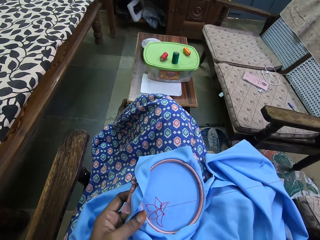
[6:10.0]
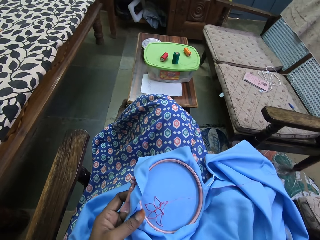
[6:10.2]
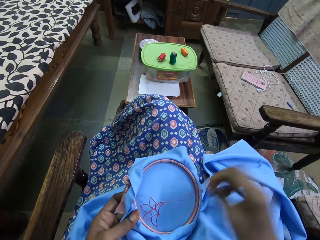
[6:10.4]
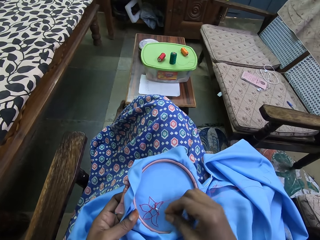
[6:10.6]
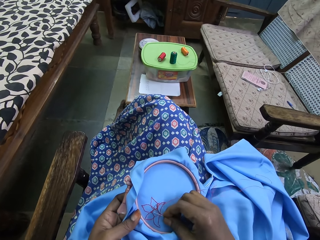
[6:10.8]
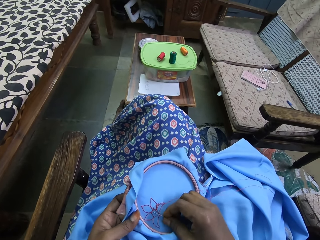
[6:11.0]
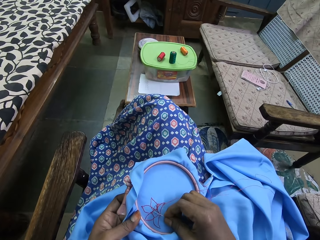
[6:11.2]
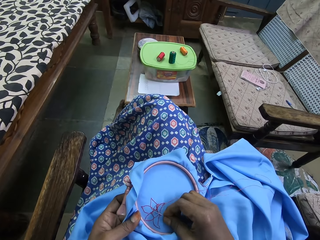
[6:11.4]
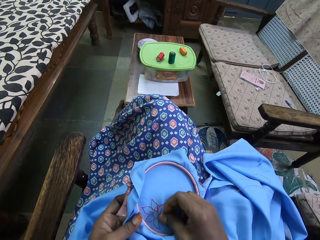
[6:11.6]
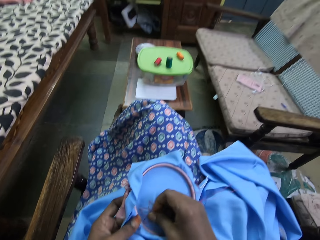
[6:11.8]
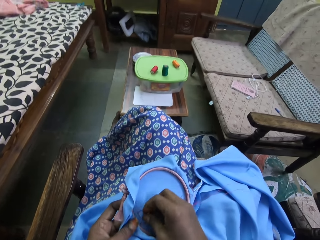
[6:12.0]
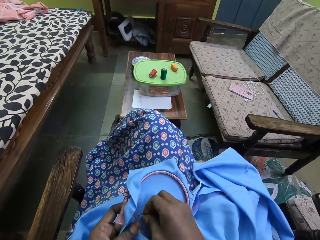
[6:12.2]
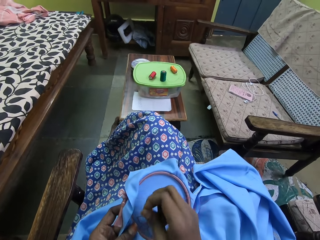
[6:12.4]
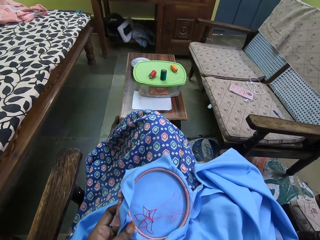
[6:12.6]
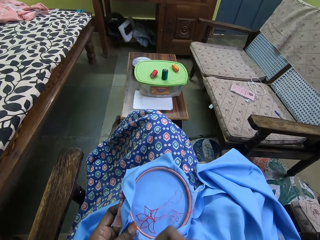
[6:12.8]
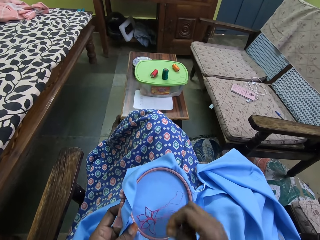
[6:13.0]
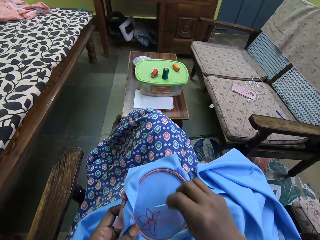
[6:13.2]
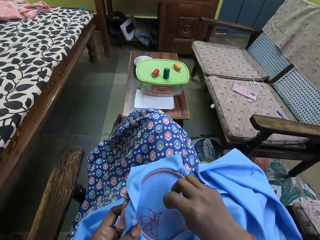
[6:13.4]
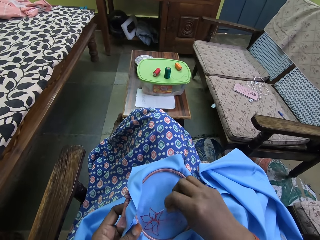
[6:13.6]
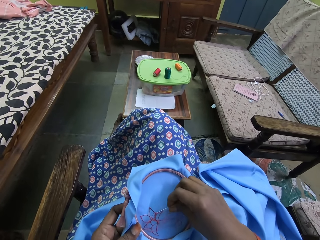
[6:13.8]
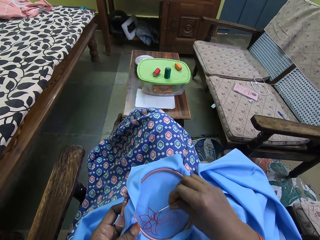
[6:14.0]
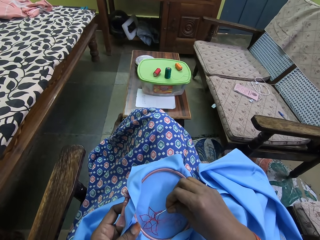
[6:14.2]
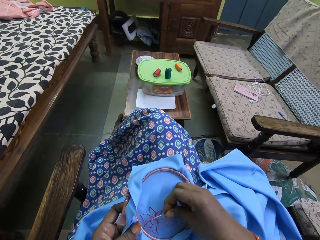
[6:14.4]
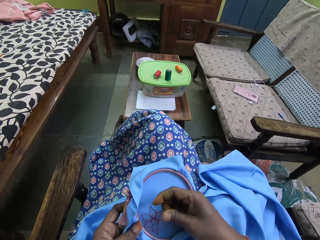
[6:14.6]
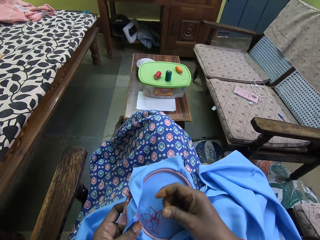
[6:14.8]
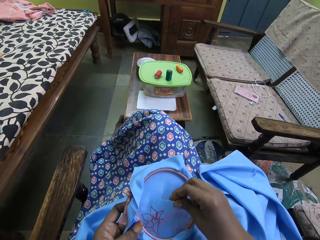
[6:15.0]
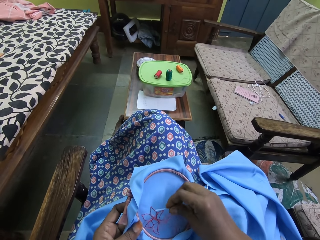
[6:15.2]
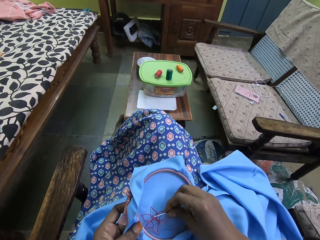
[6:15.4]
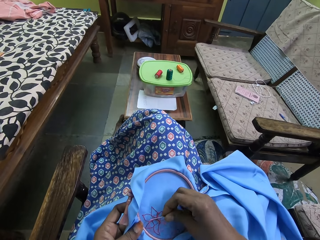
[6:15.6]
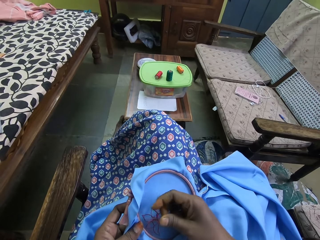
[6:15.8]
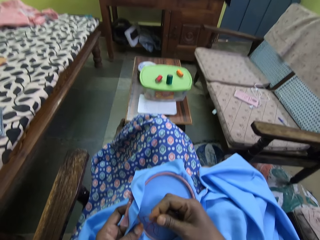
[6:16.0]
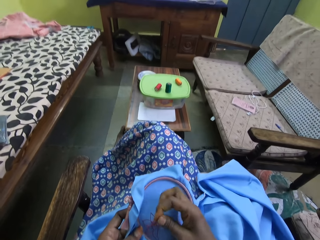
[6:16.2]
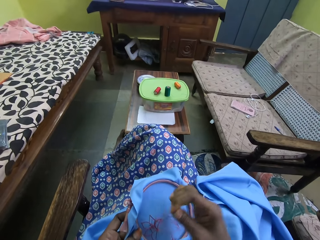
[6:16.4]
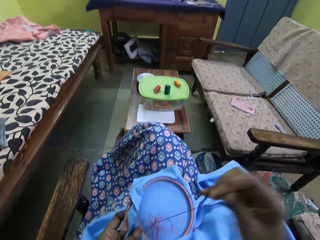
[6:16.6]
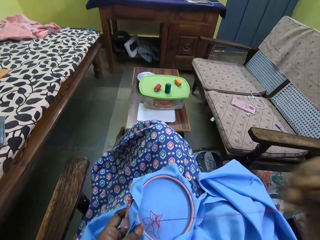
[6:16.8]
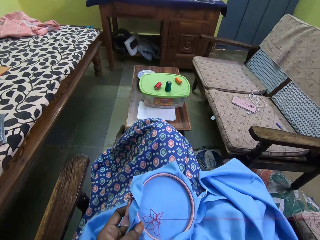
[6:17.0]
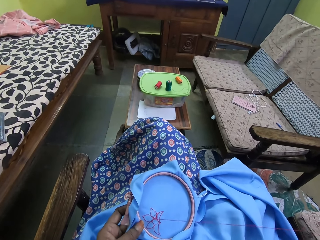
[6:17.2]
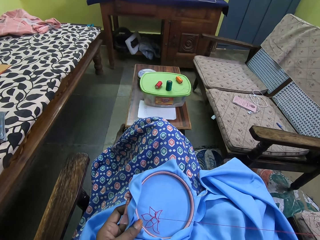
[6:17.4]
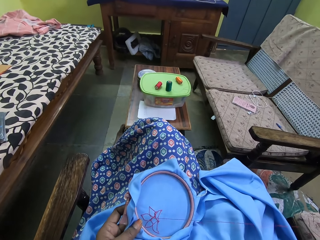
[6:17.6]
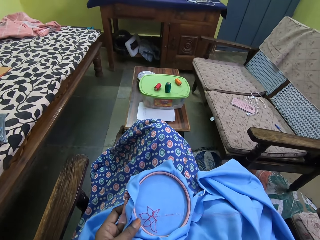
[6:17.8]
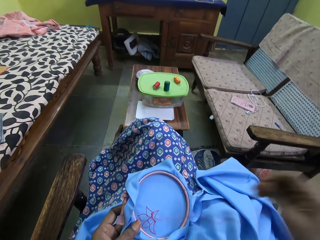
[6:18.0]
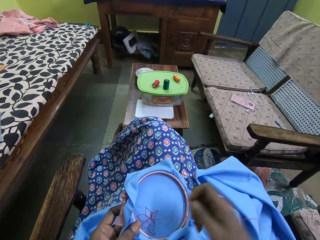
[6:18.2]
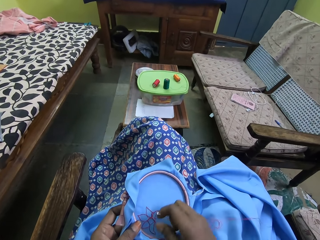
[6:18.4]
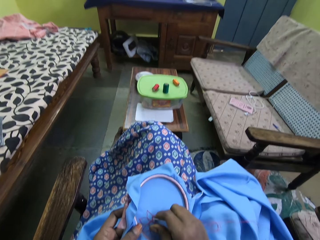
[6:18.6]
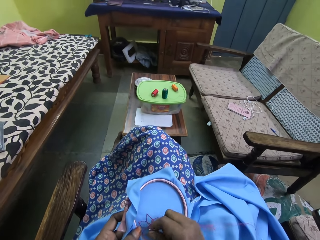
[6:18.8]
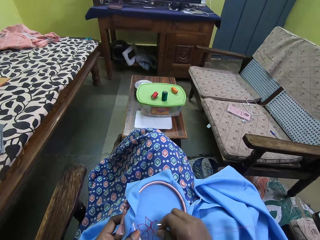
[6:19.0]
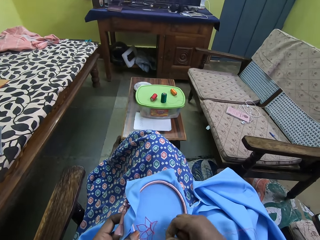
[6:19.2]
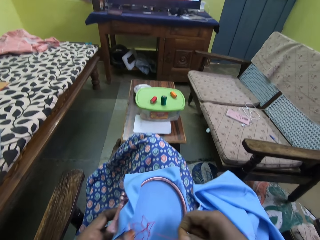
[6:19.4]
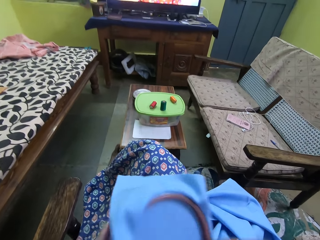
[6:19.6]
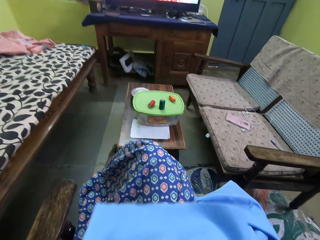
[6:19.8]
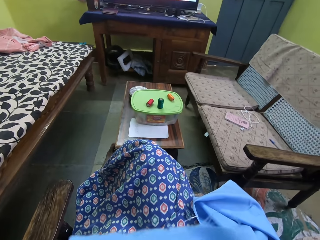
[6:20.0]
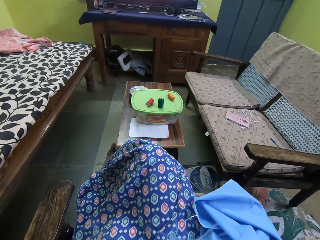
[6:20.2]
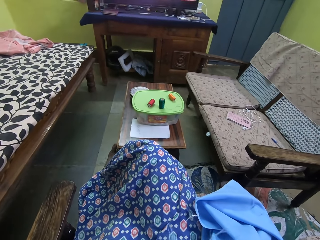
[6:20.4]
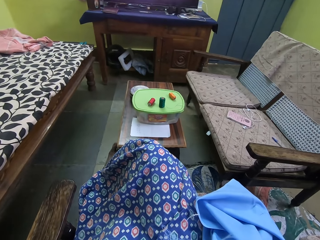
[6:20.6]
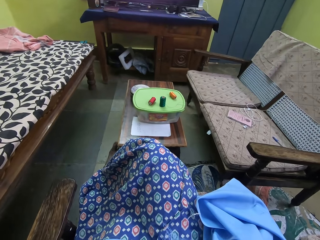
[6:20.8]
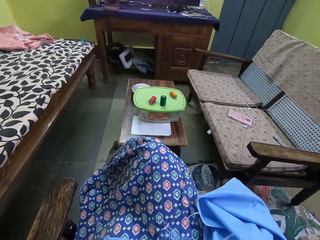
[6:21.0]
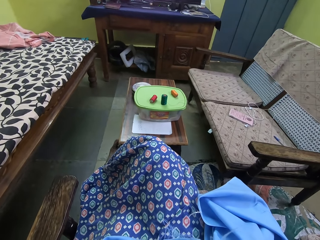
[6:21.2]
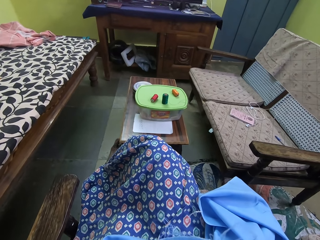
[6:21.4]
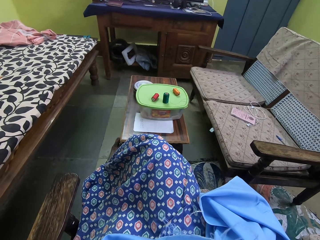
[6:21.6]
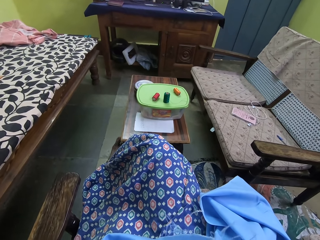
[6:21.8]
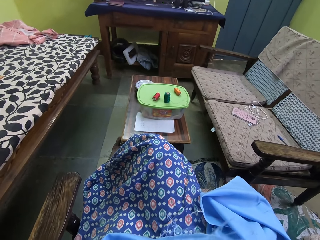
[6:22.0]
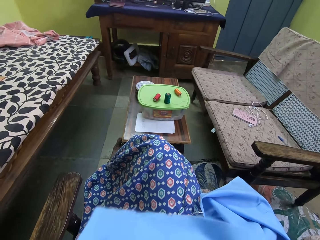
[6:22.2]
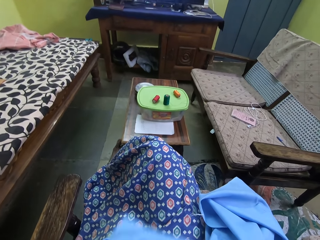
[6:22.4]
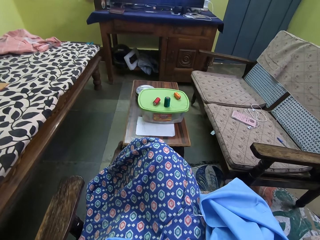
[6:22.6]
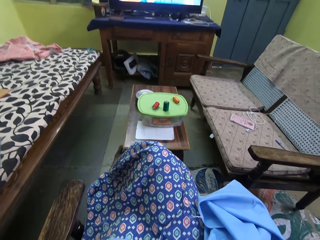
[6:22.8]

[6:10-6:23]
The camera wearer moves the round embroidery hoop with her left hand. She cuts the thread with her teeth.

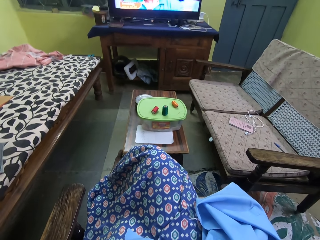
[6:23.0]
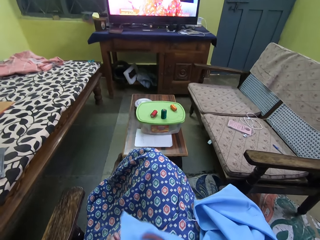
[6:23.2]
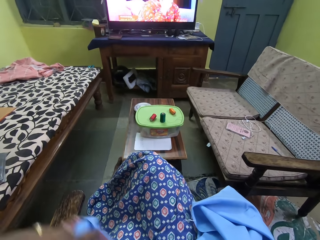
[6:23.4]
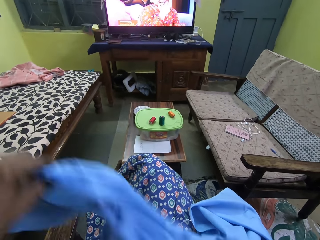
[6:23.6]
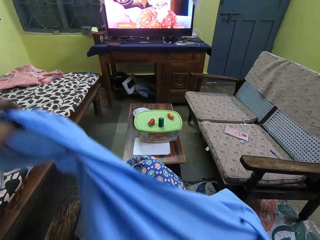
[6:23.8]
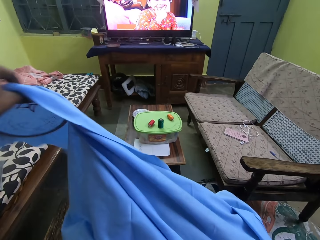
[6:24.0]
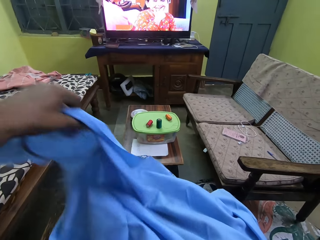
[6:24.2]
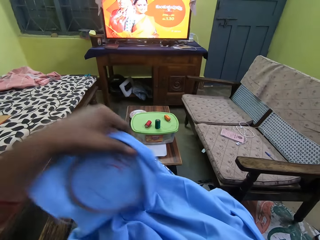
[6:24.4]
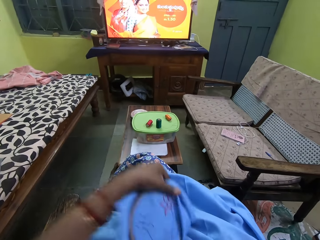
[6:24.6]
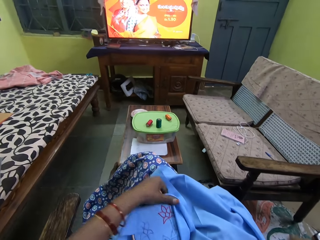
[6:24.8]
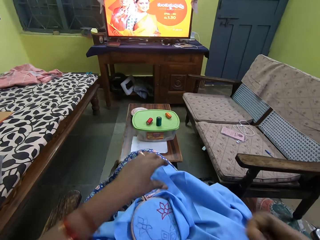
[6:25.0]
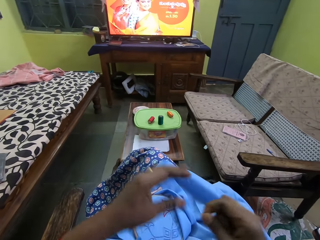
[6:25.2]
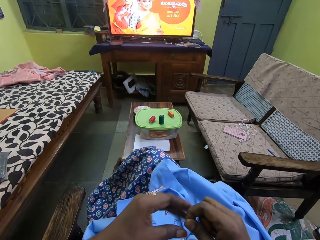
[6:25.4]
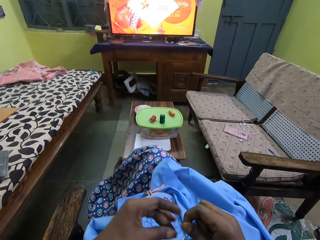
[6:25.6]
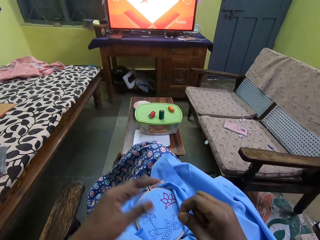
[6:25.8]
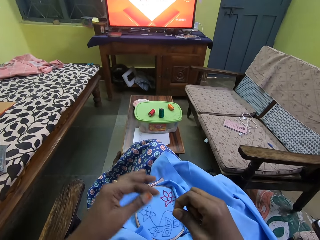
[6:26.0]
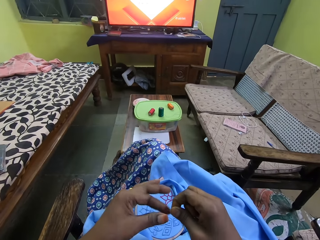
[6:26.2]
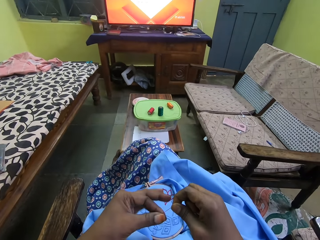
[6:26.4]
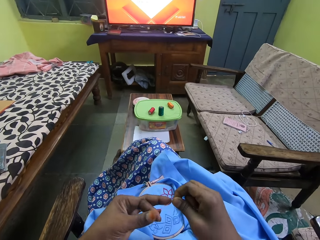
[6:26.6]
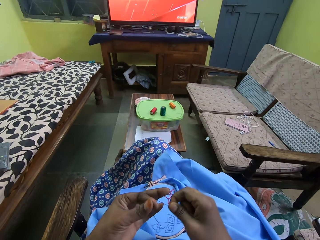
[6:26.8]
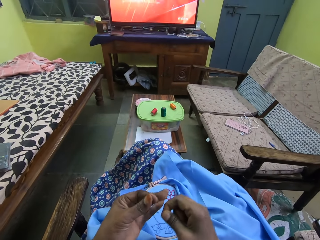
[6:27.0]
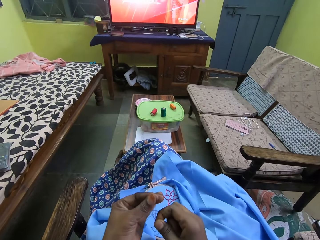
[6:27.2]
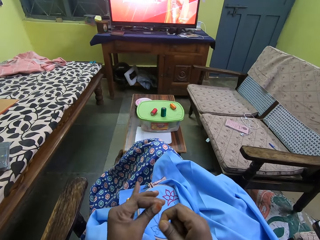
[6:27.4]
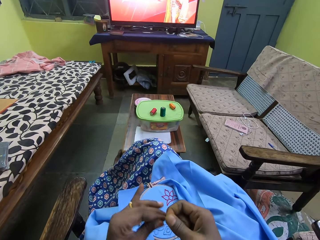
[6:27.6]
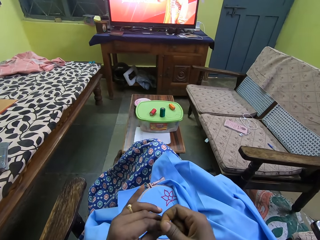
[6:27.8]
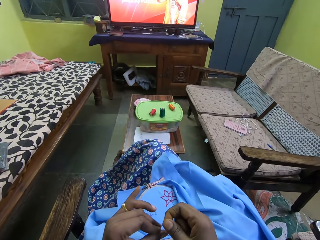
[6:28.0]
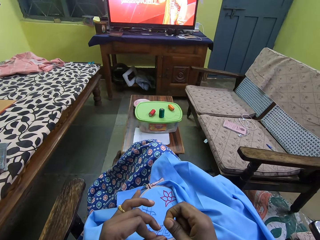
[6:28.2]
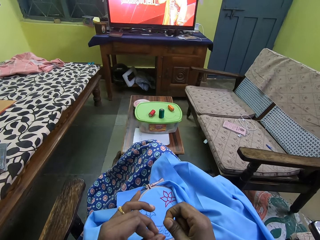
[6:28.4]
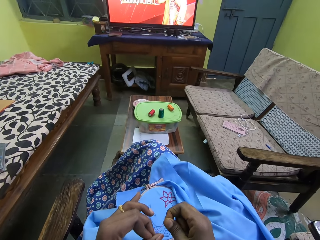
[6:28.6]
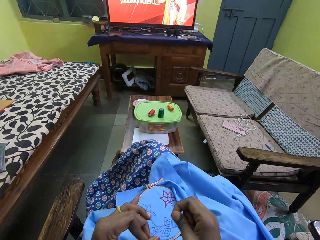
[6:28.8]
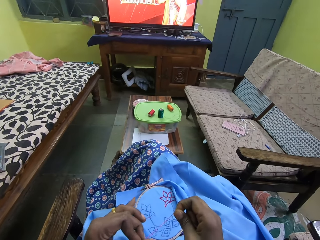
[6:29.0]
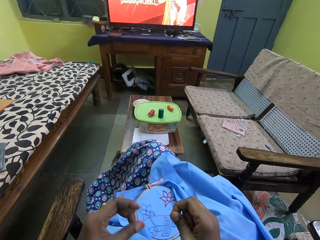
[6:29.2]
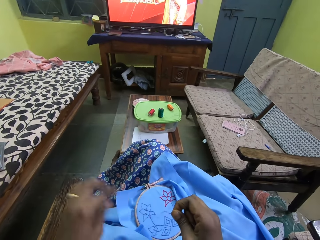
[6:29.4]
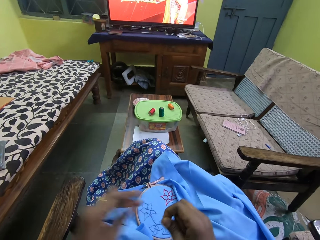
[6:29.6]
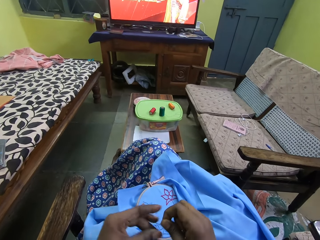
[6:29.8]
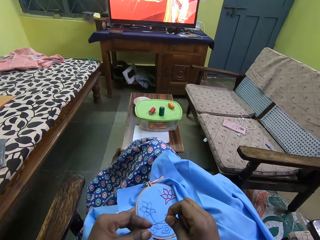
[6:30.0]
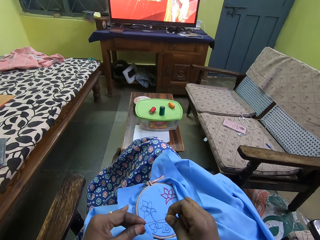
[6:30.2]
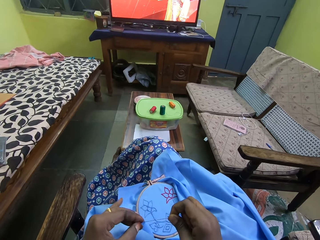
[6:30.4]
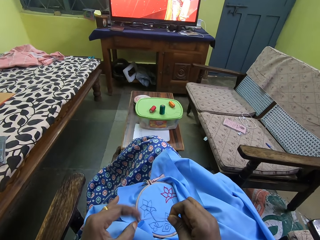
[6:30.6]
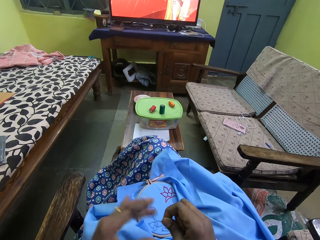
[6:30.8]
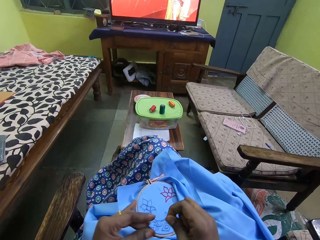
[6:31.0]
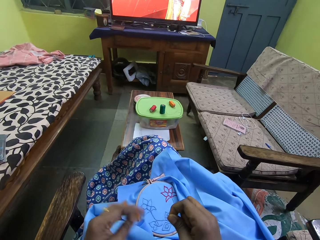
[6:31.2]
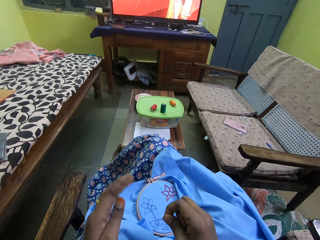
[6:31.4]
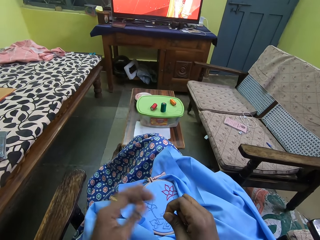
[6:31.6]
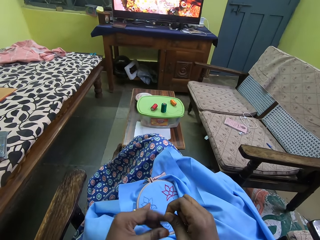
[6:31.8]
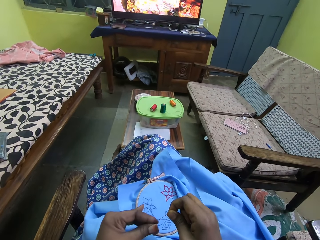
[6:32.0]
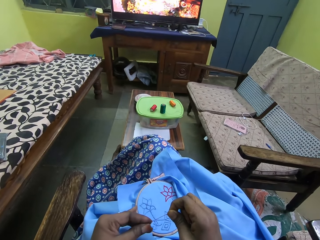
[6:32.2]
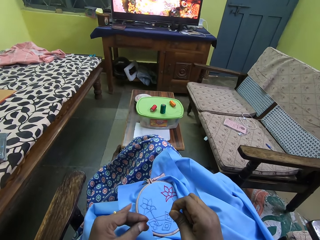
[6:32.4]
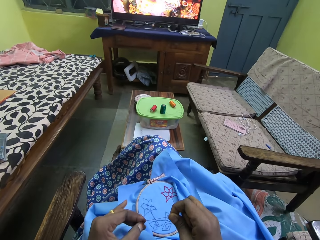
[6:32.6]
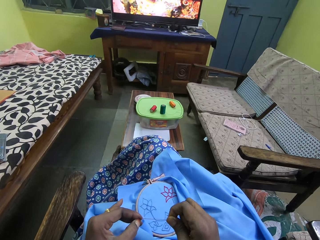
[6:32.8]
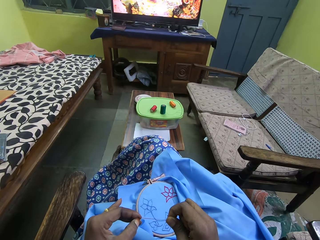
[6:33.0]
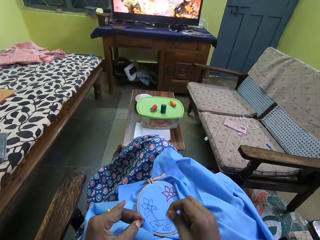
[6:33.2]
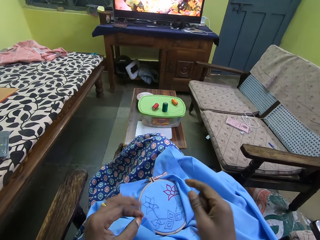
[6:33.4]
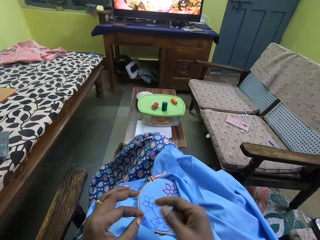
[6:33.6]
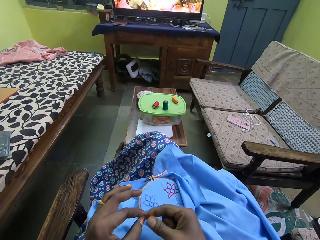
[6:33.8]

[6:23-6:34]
The camera wearer spreads the fabric. She drops the round embroidery hoop on her lap. She makes a knot on the thread. She pulls a piece of thread in her right hand with her left hand. She pulls the piece of thread in her right hand with her left hand repeatedly.
